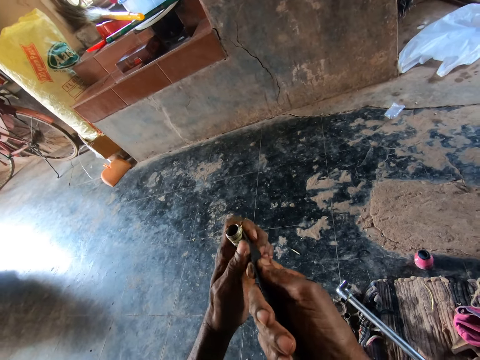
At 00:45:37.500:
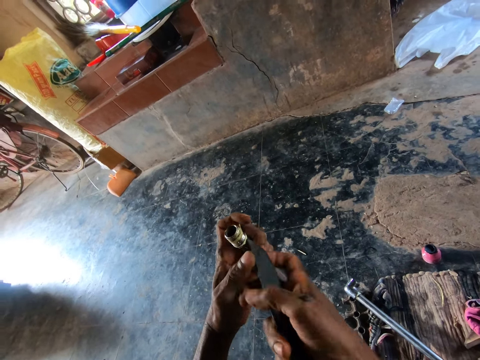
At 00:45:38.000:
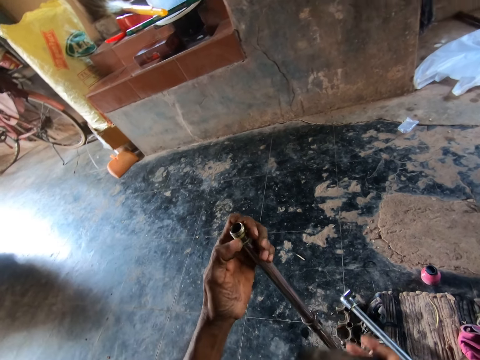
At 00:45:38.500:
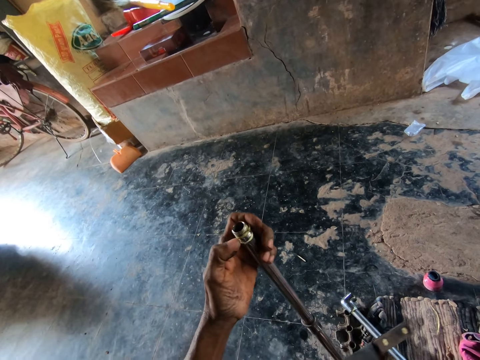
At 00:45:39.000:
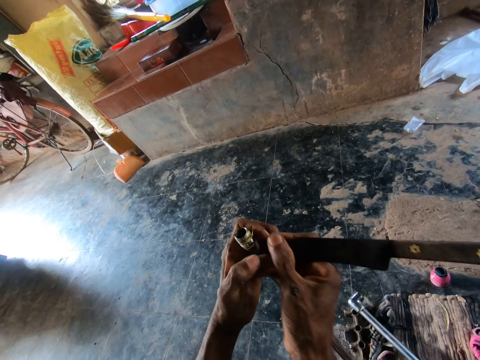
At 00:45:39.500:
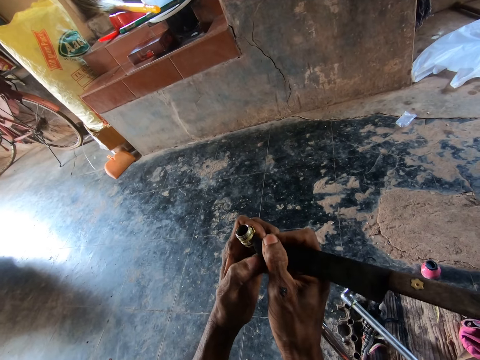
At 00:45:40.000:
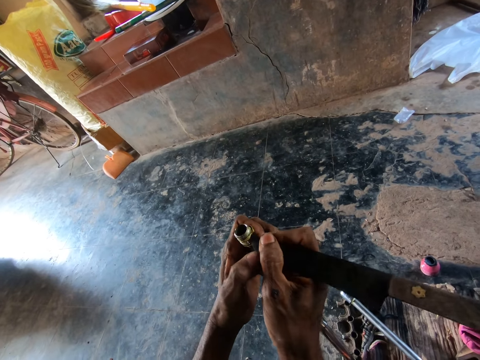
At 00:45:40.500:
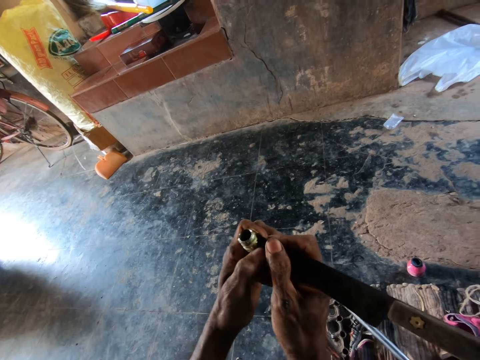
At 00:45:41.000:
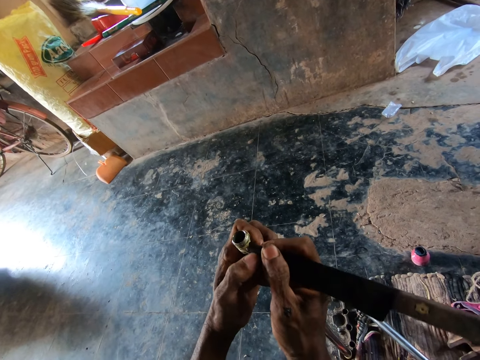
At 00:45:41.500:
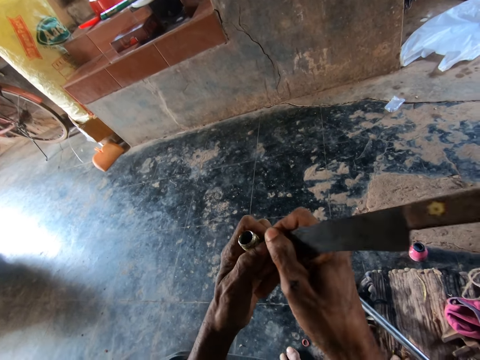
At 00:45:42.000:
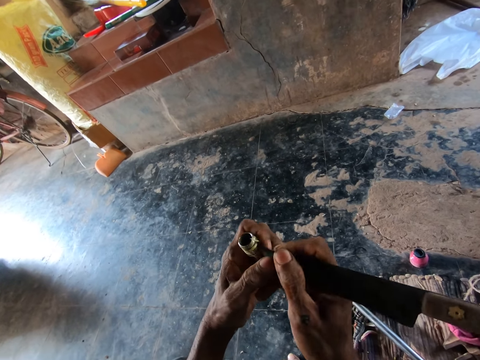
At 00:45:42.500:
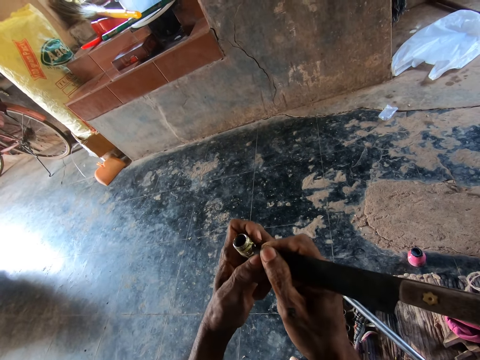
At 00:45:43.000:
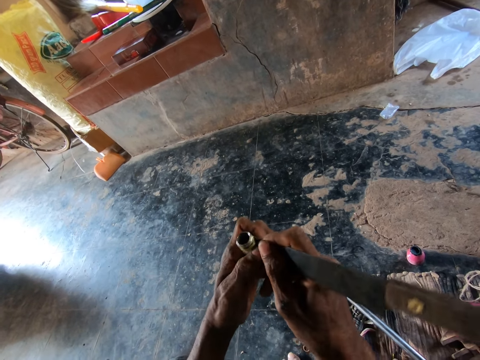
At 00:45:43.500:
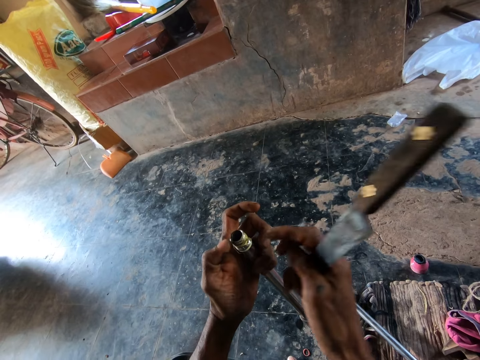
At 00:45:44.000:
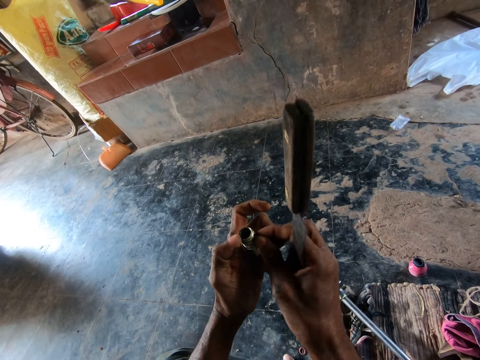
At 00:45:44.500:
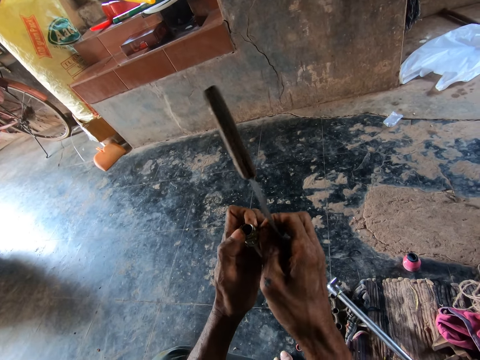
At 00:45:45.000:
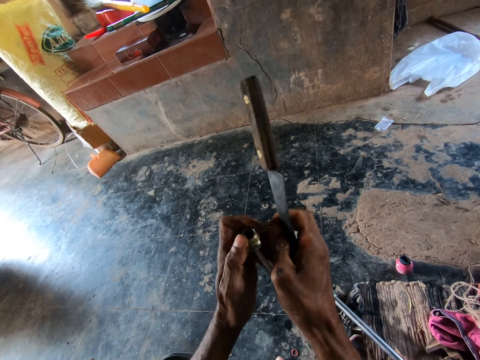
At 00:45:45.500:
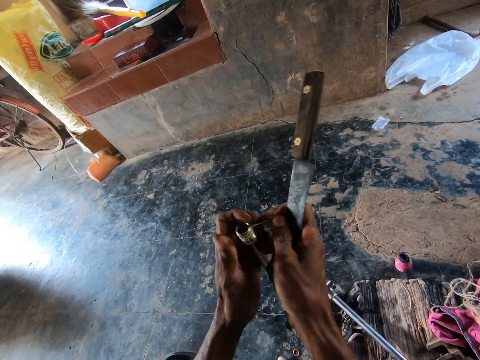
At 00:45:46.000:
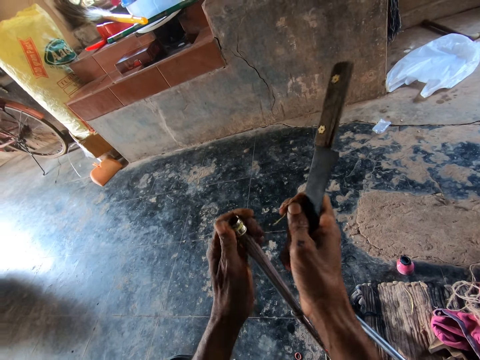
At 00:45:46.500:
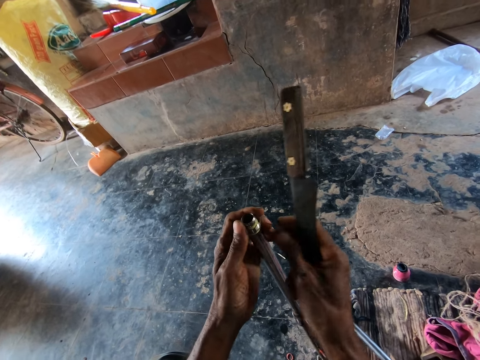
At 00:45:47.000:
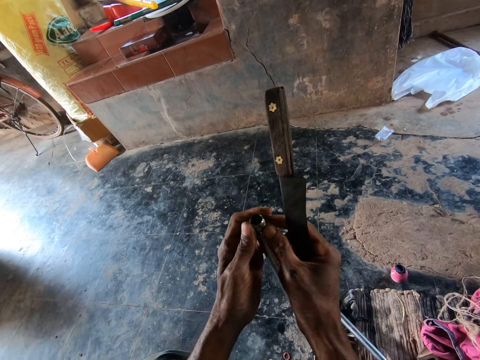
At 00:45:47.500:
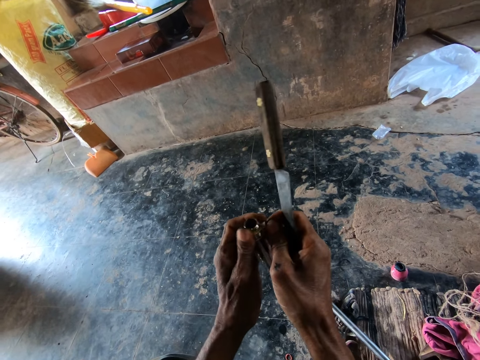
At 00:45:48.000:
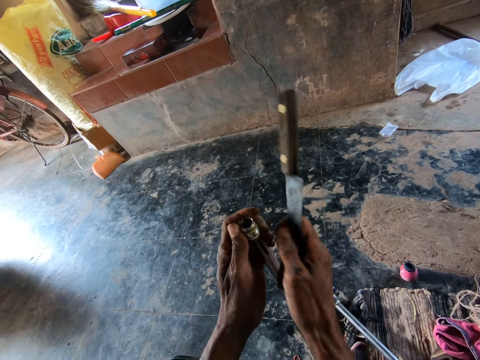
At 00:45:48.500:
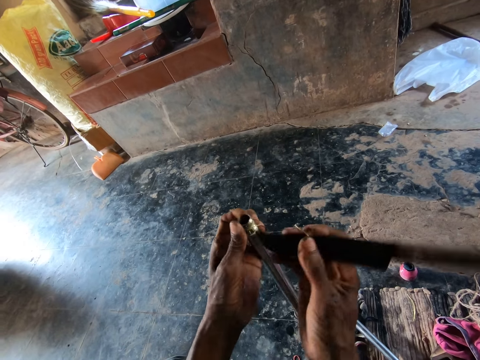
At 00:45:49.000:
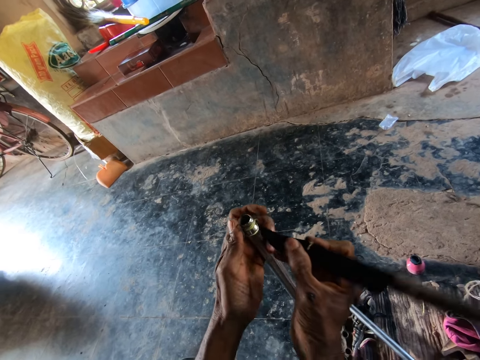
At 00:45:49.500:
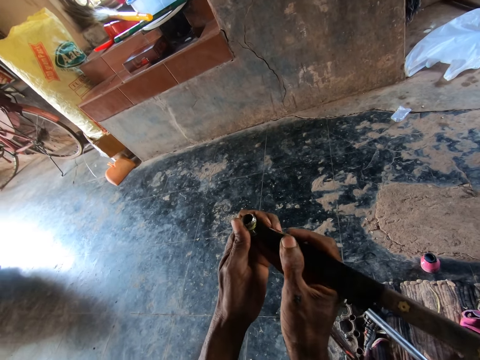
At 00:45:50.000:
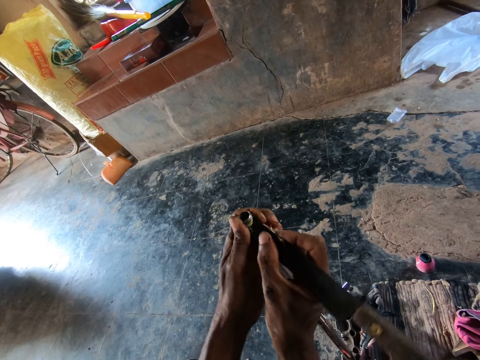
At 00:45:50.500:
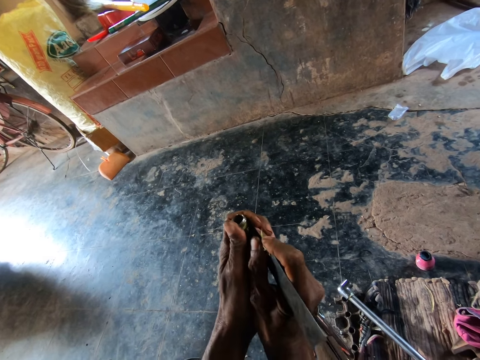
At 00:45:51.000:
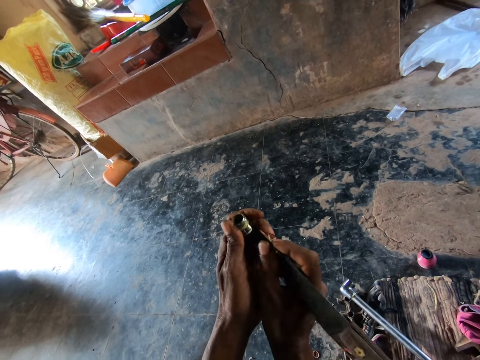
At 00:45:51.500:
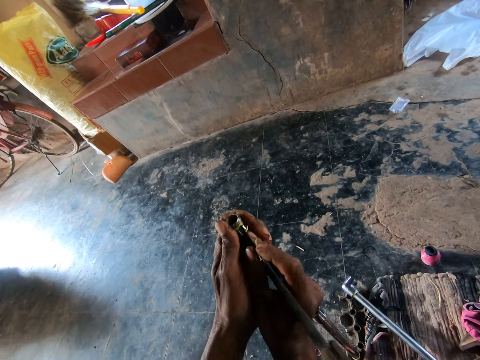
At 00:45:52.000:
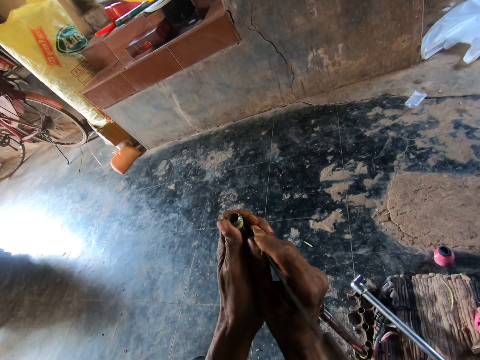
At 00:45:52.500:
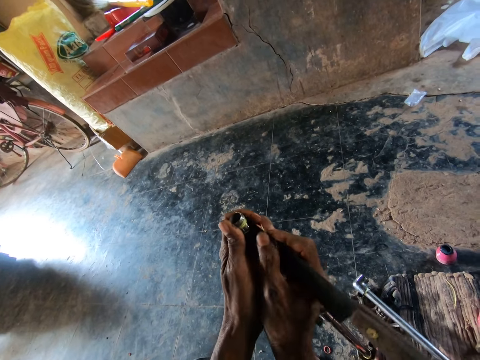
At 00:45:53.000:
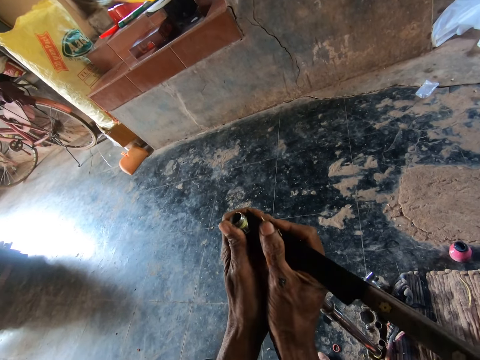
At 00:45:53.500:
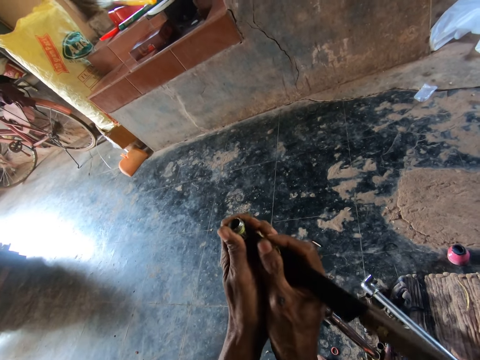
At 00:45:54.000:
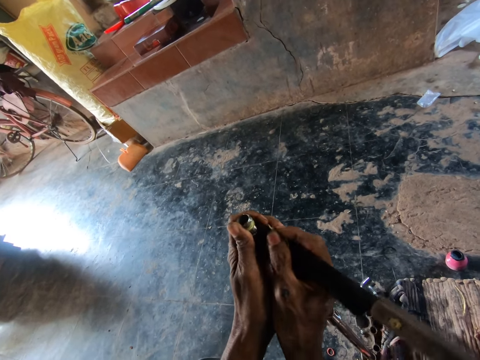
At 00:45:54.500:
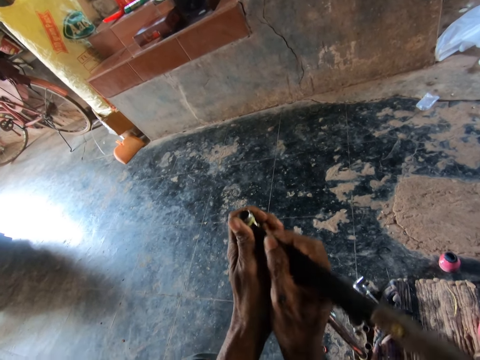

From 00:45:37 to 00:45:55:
The camera wearer removes glue from a metal pipe with his right hand. He scrapes the glue from the metal pipe with the knife in his right hand.

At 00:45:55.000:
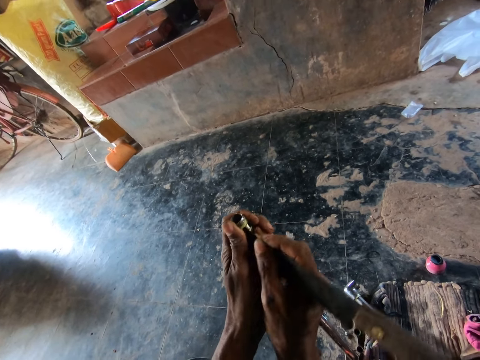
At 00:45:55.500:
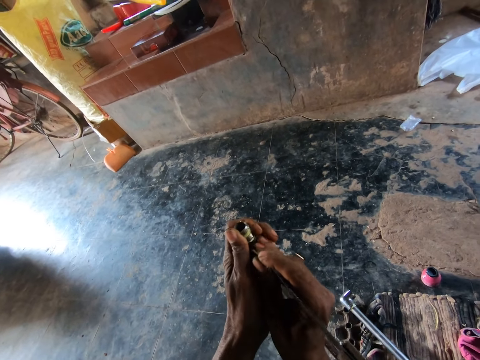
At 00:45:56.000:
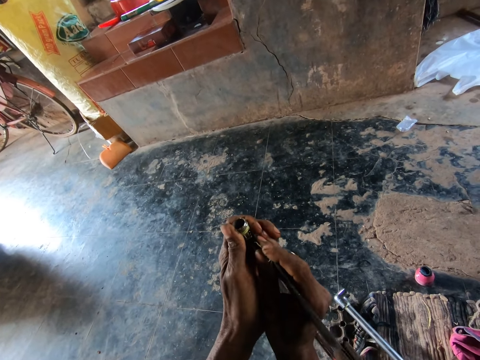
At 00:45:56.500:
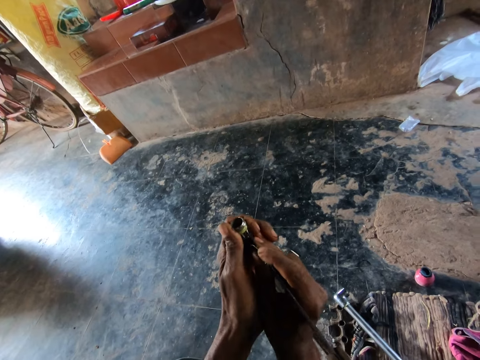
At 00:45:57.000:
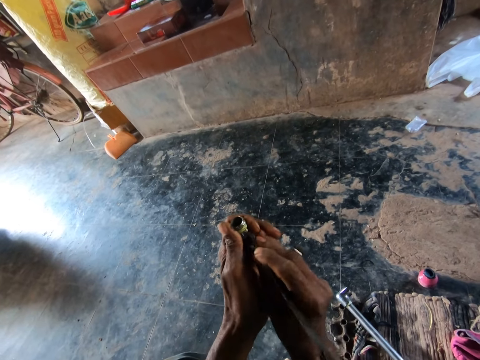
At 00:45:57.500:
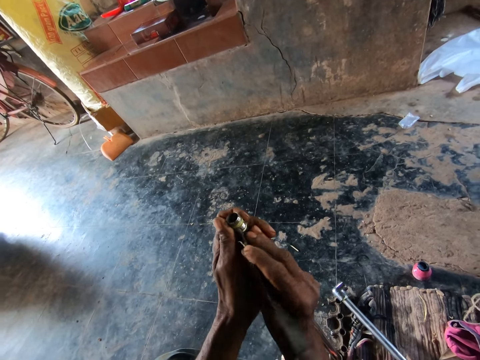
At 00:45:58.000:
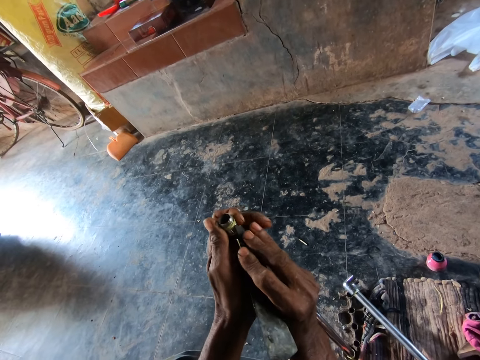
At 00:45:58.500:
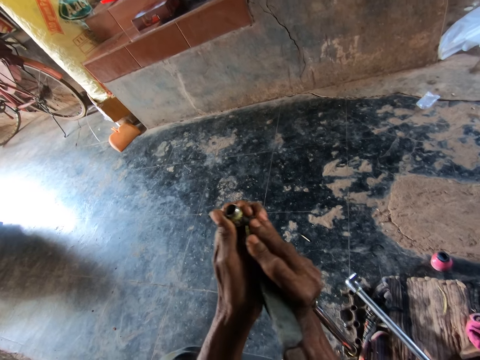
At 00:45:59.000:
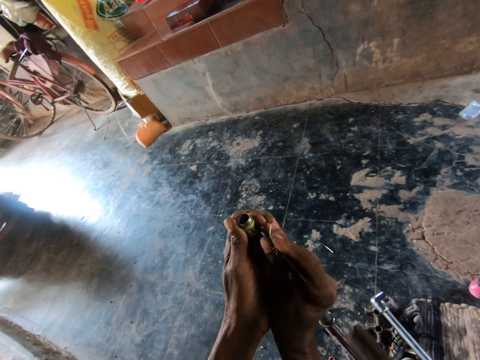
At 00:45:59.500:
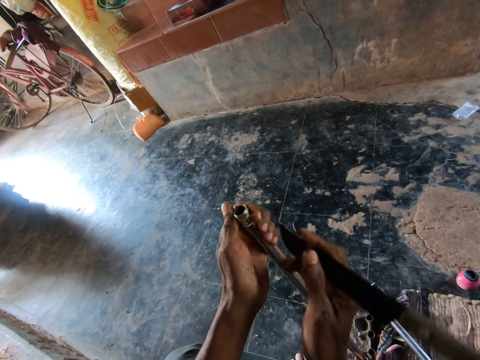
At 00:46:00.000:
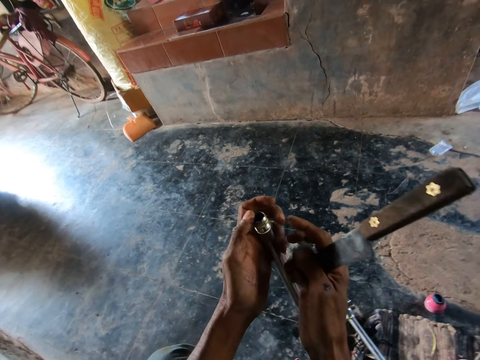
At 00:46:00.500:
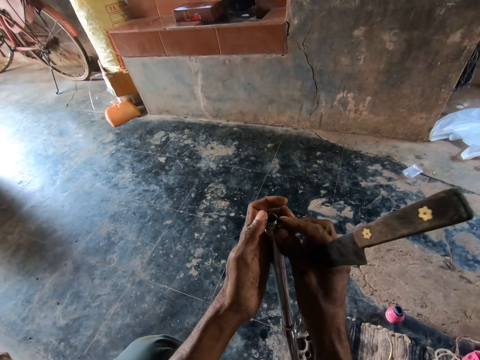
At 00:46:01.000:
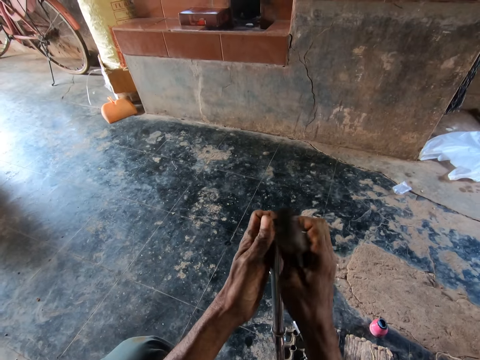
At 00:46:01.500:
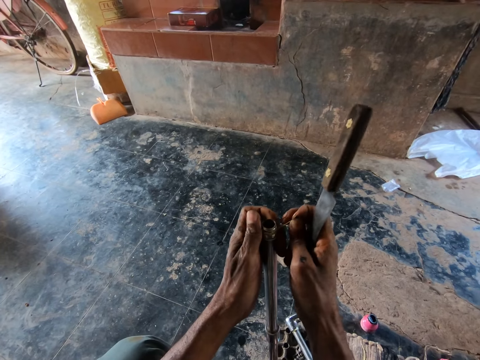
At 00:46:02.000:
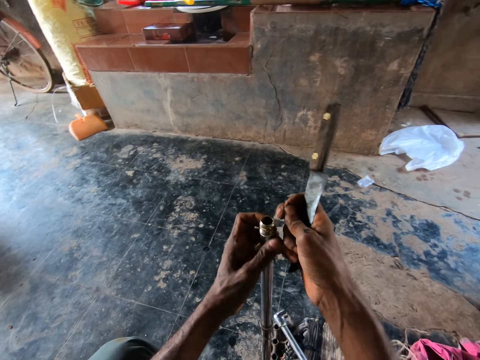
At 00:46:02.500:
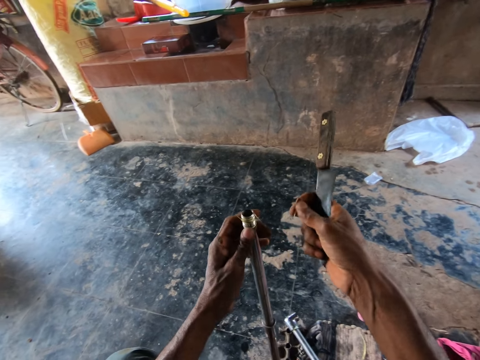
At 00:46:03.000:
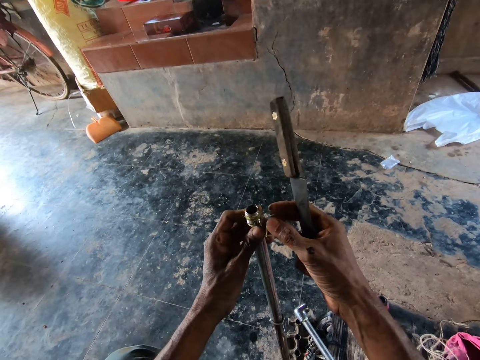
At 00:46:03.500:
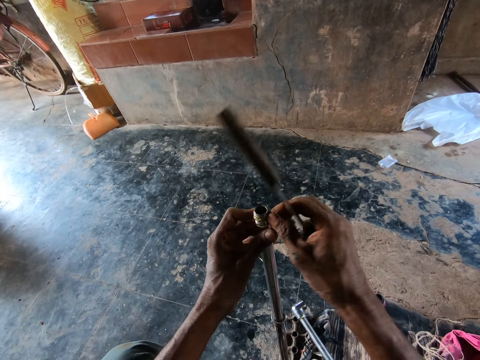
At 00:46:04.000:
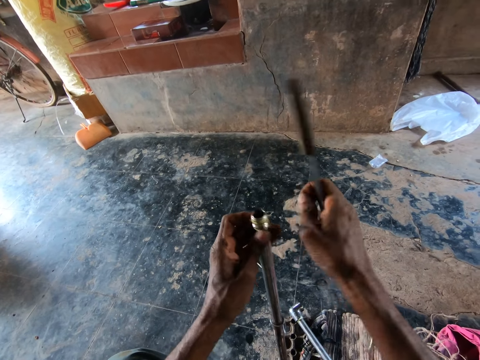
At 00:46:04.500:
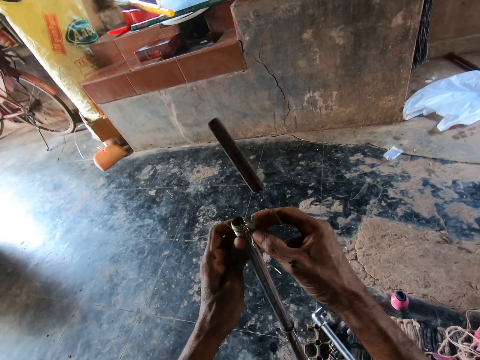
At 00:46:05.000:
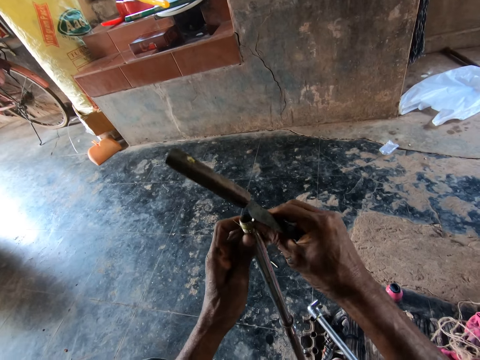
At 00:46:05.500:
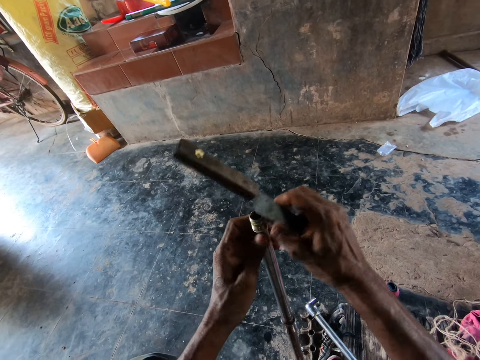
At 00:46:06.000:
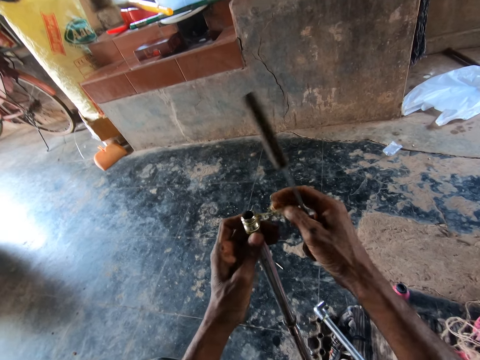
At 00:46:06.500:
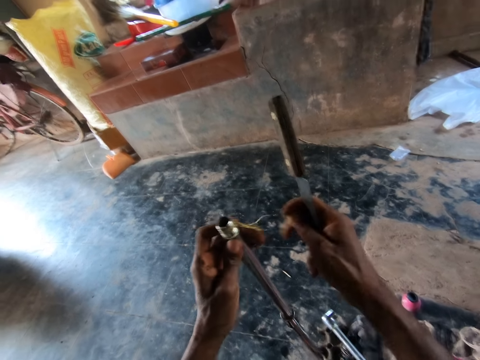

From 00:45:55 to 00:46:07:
The camera wearer removes glue from a metal pipe with his right hand.
